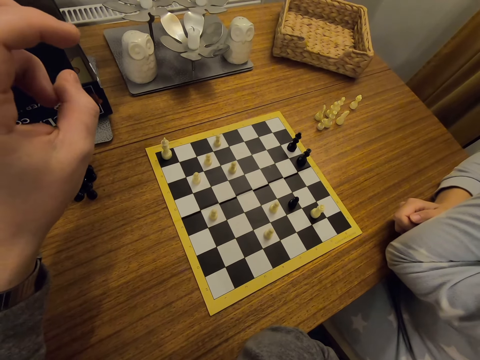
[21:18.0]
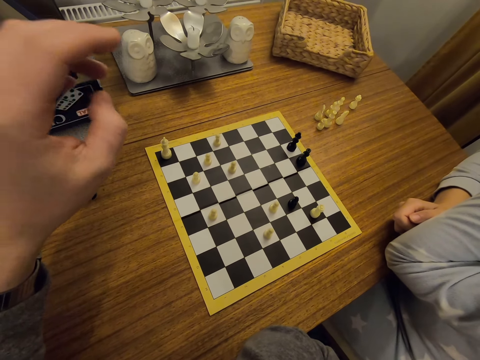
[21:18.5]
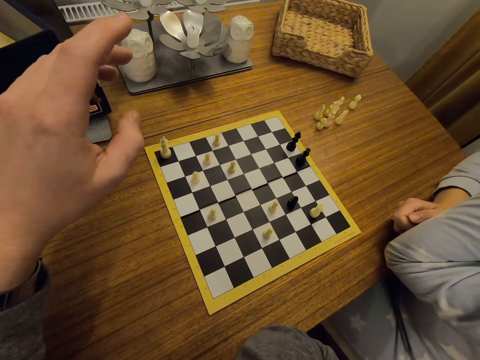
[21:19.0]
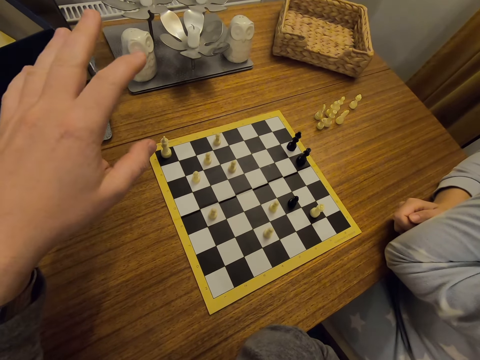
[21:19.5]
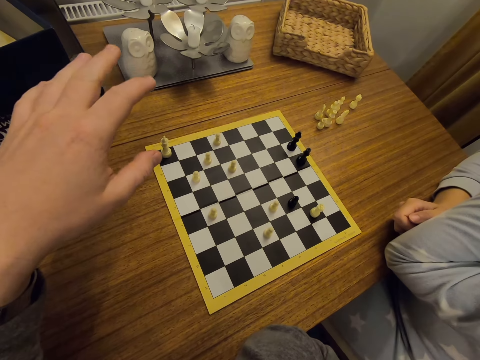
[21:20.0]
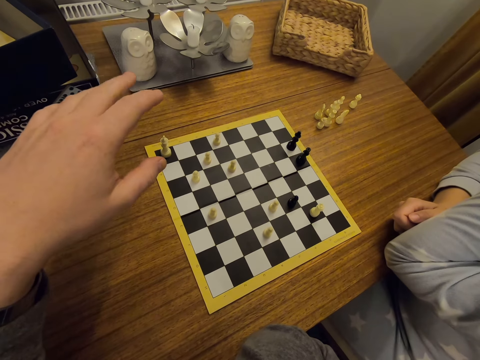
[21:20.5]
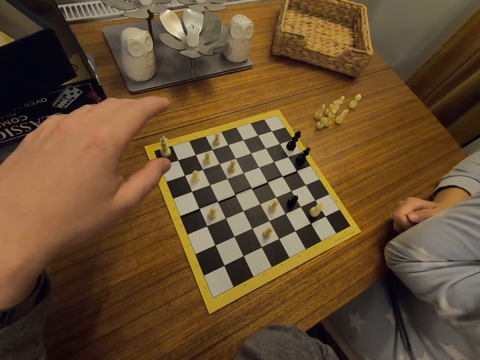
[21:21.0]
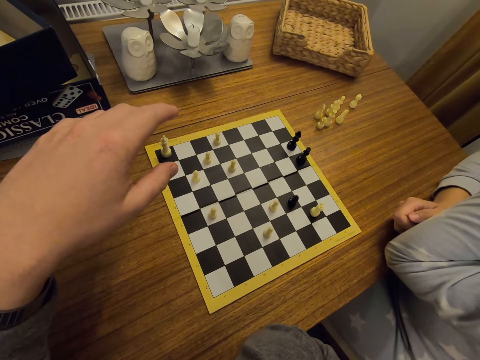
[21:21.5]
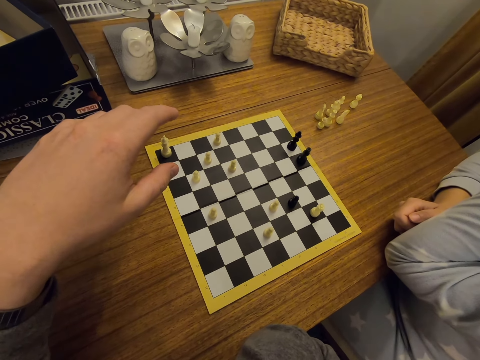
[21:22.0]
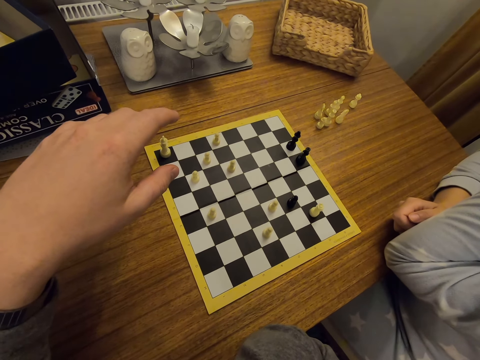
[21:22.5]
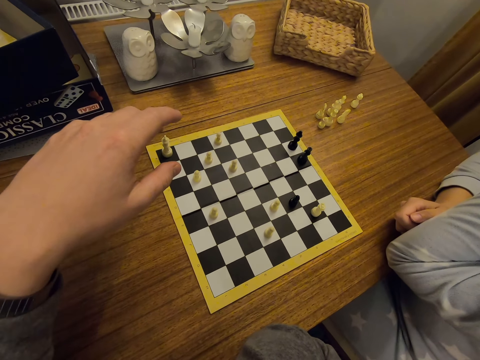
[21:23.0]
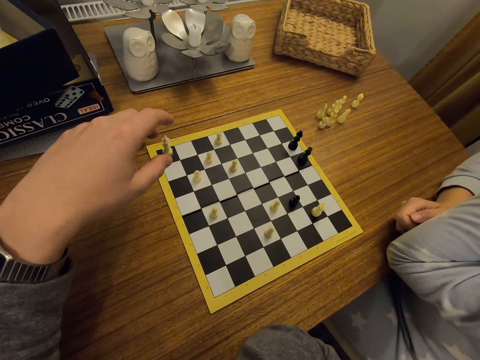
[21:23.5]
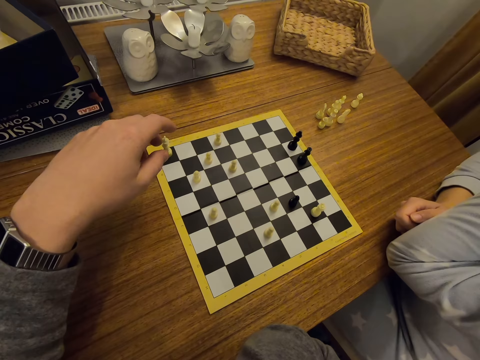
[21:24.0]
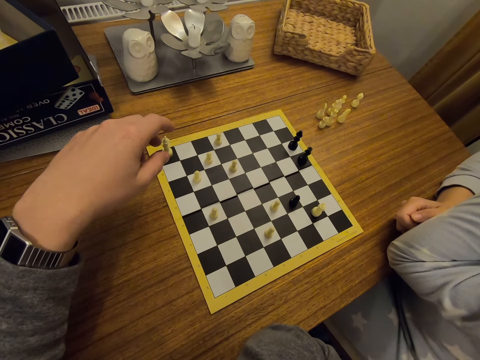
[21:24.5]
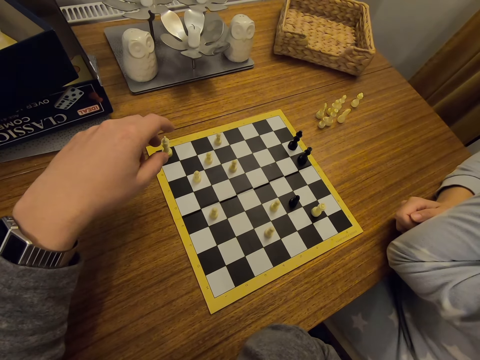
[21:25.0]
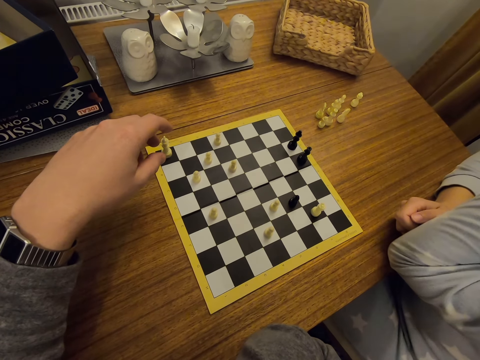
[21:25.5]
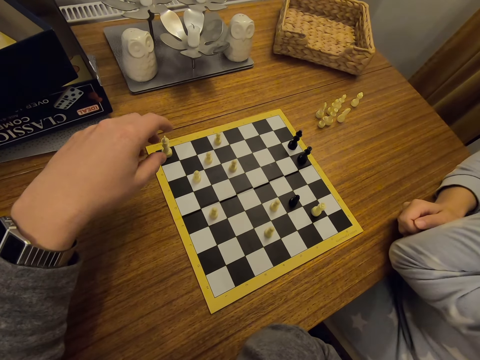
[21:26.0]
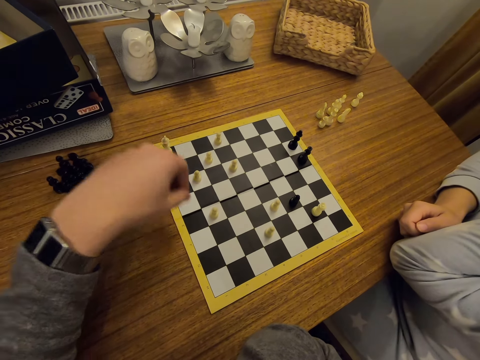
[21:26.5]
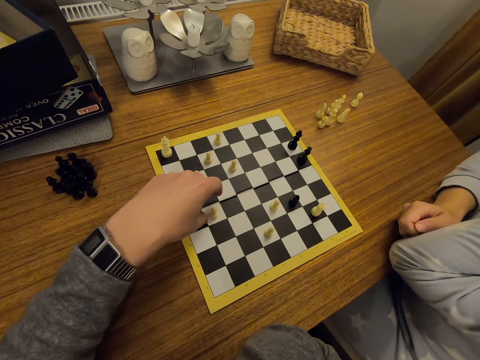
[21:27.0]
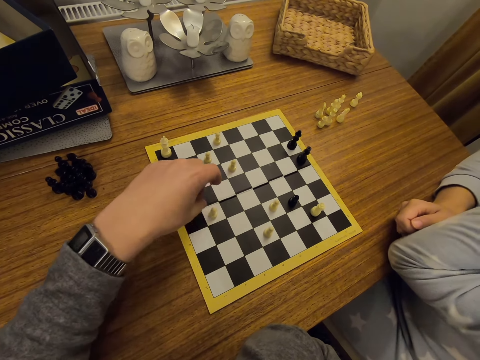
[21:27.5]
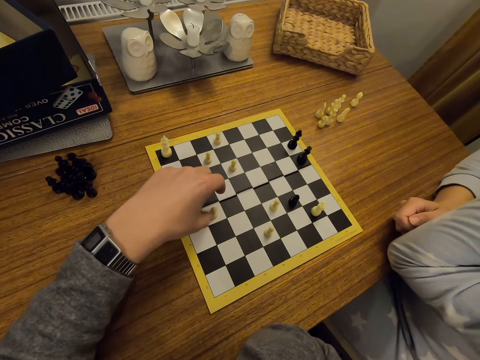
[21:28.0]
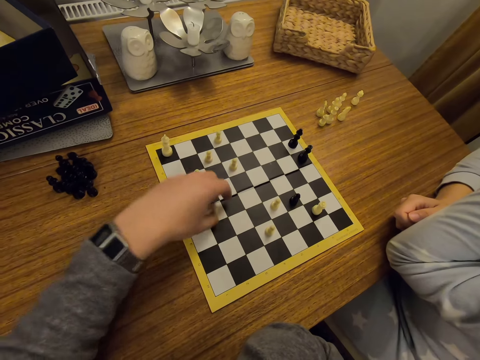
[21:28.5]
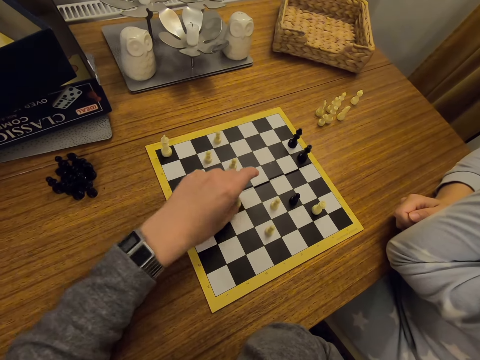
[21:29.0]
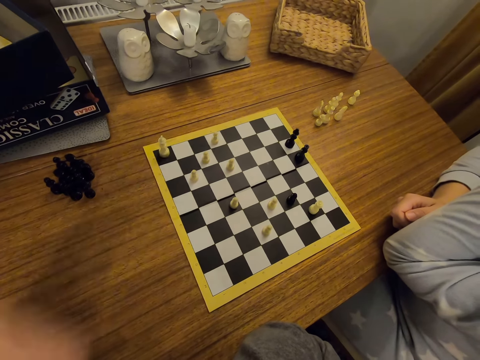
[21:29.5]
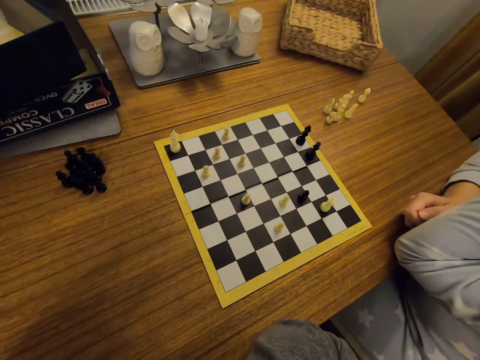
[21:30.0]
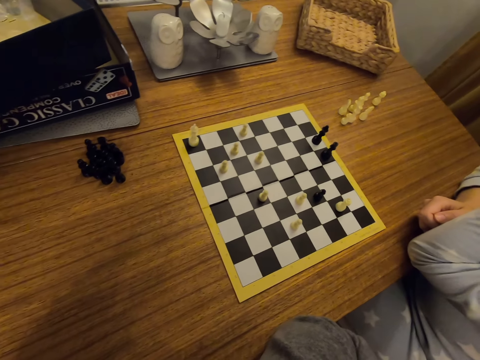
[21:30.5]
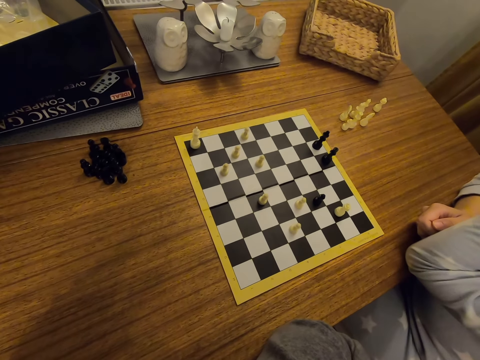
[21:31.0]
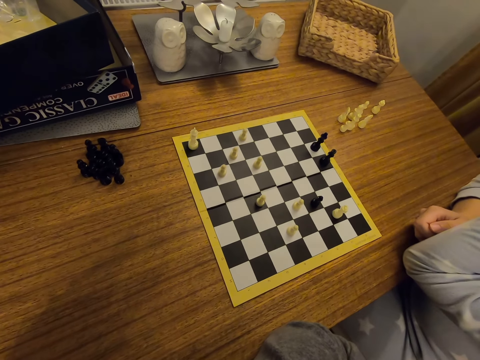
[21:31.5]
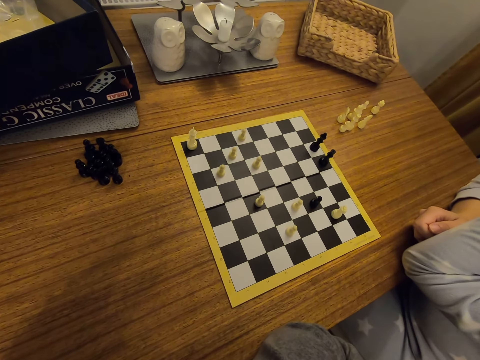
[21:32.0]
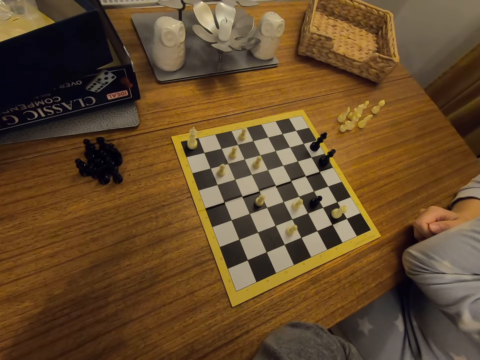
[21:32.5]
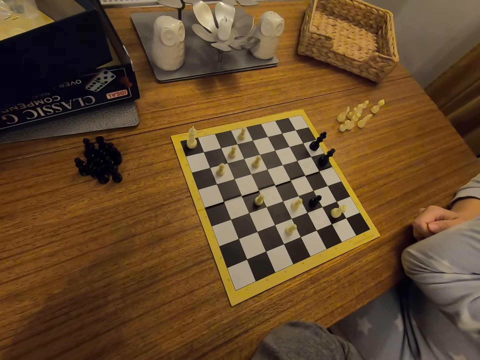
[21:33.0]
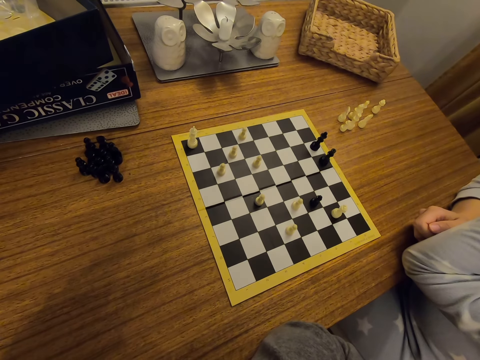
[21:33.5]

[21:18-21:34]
The camera wearer moves a chess piece on a board and touches the face.

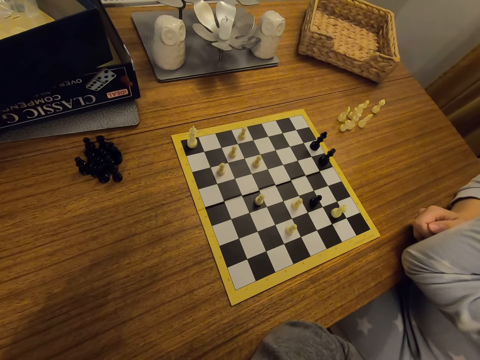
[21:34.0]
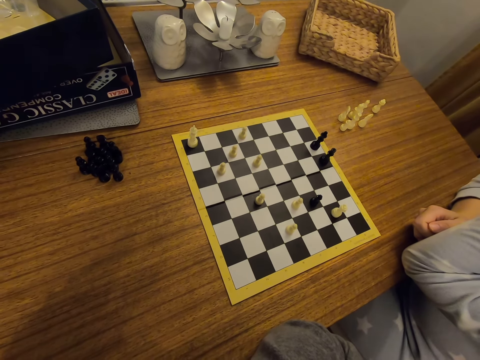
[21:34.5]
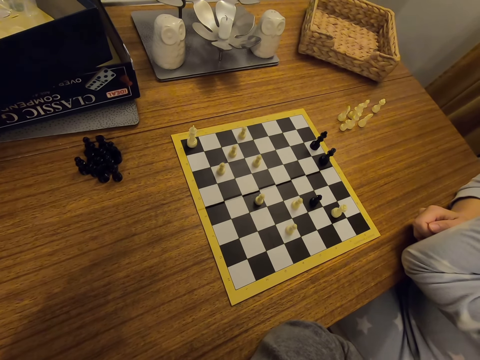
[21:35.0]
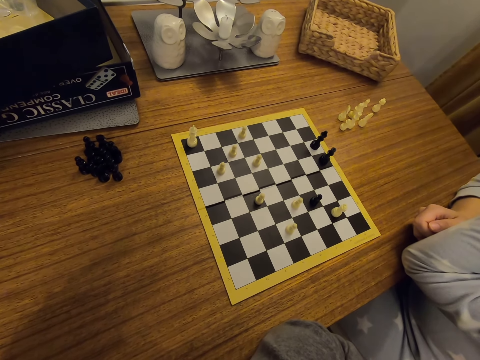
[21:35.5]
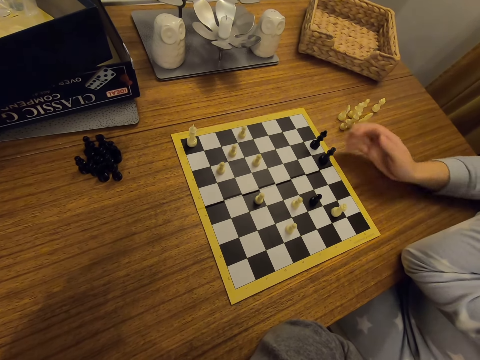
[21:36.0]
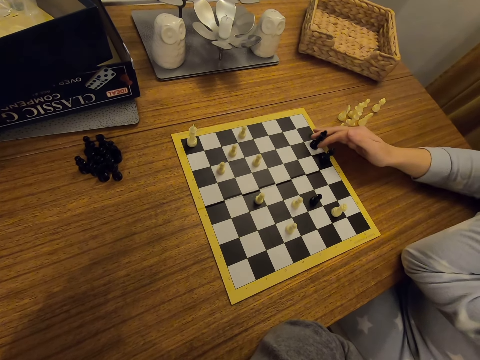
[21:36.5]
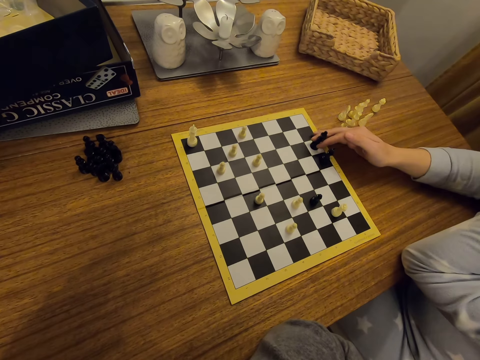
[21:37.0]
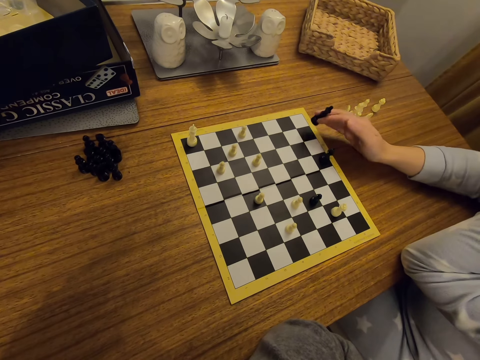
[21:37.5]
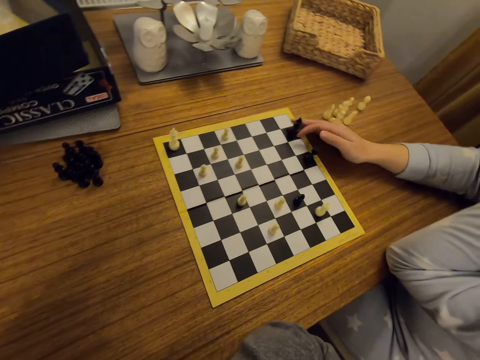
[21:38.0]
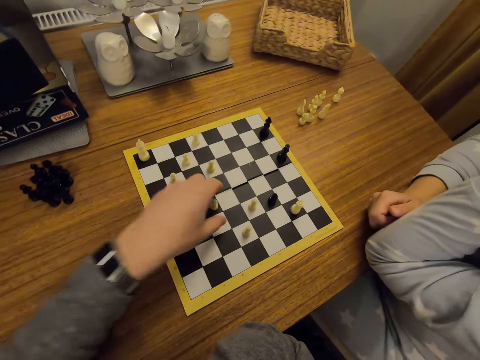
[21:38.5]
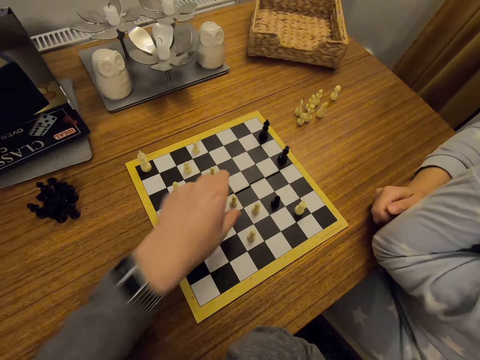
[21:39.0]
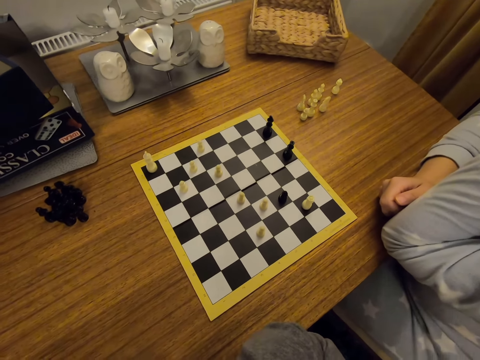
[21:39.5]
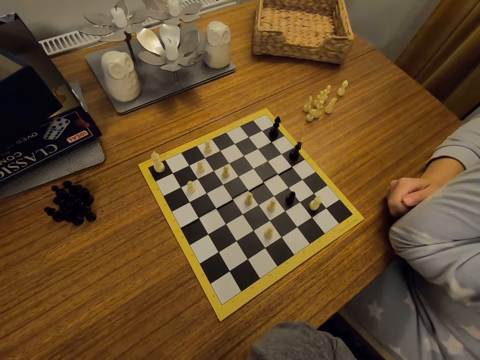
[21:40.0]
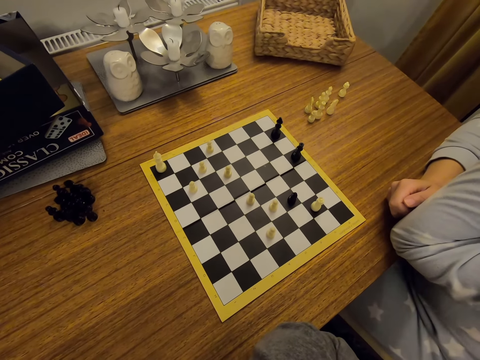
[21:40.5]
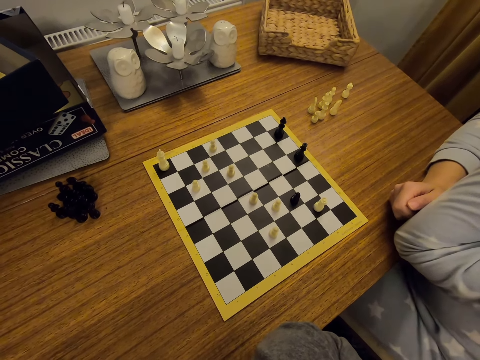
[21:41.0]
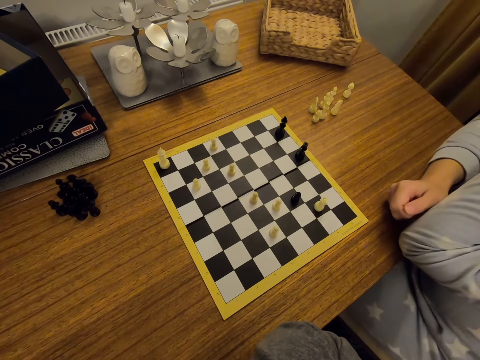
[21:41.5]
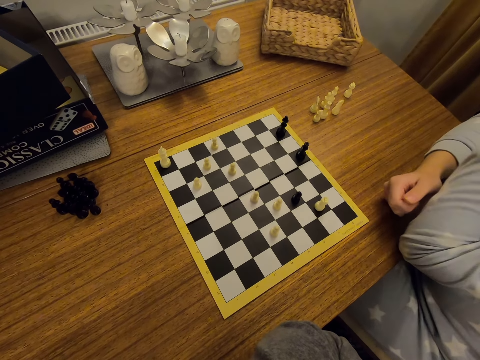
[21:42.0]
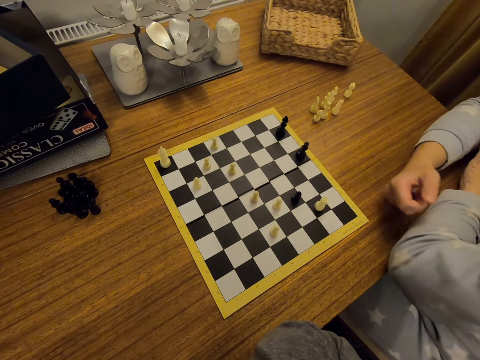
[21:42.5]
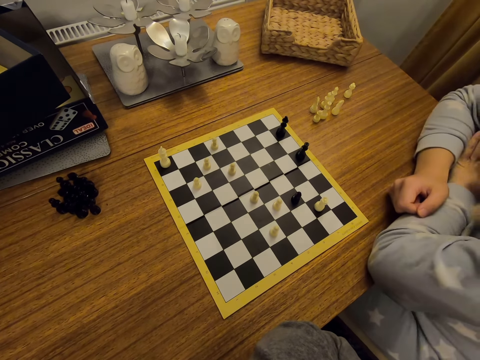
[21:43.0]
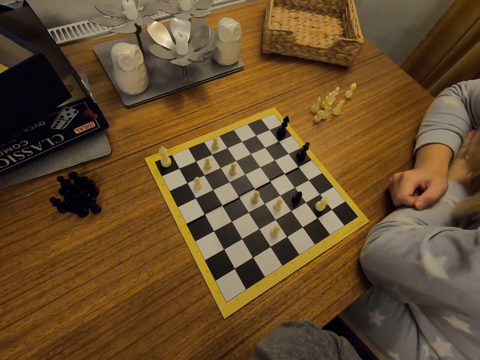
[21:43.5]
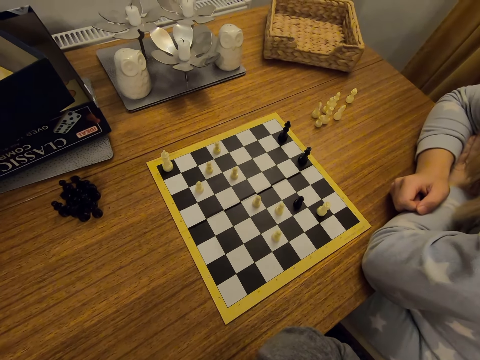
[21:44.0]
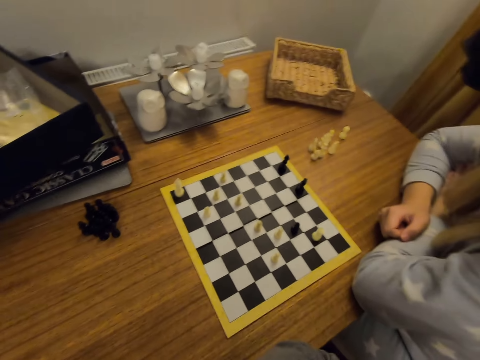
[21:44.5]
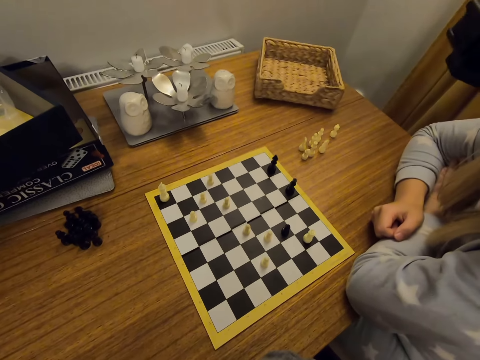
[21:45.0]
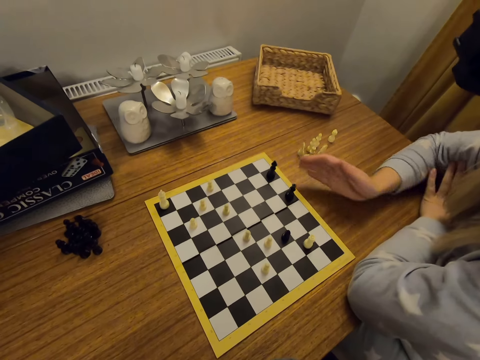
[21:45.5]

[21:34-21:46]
A person moves a chess piece on a board and plays chess. The camera wearer moves the chess piece on the board and plays chess. The person looks around and folds hands.
